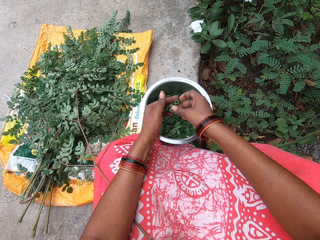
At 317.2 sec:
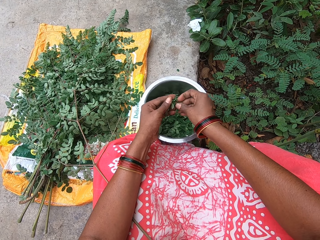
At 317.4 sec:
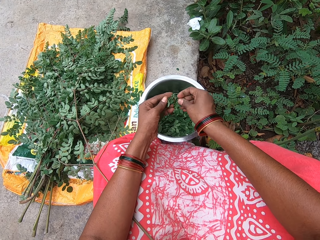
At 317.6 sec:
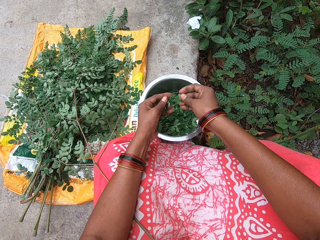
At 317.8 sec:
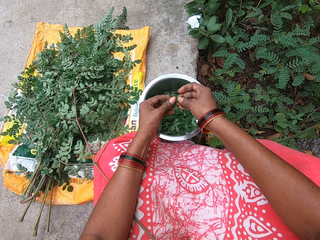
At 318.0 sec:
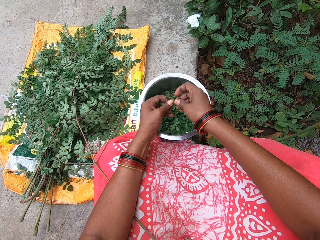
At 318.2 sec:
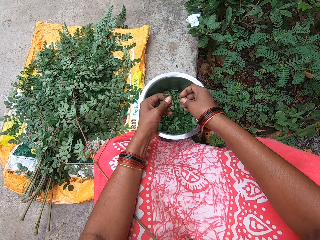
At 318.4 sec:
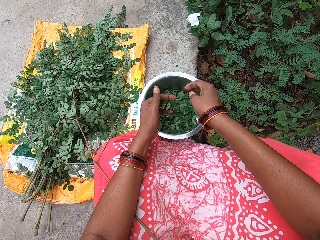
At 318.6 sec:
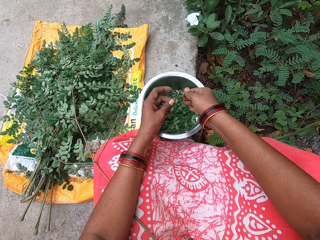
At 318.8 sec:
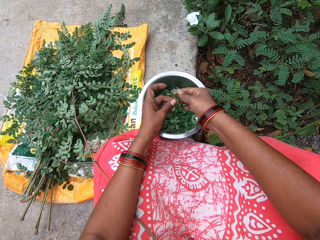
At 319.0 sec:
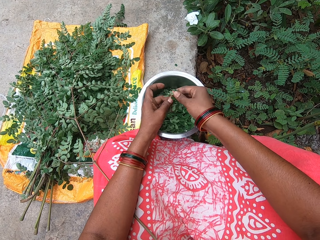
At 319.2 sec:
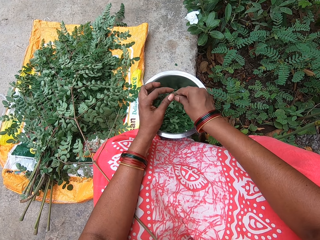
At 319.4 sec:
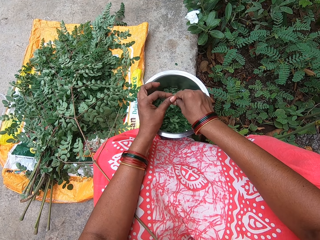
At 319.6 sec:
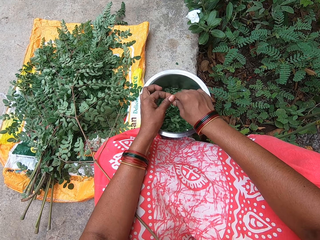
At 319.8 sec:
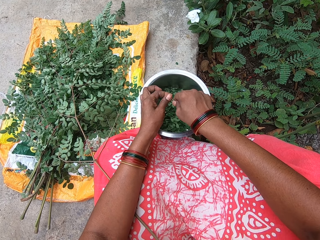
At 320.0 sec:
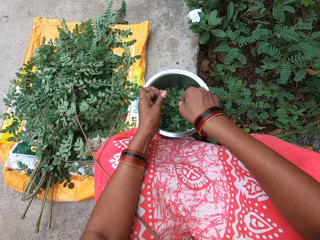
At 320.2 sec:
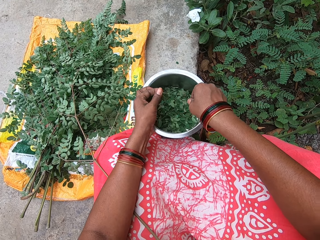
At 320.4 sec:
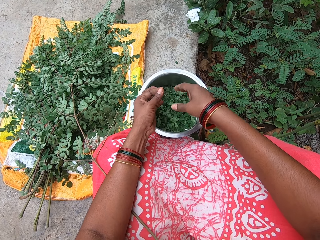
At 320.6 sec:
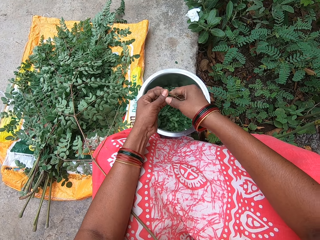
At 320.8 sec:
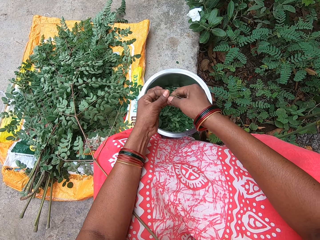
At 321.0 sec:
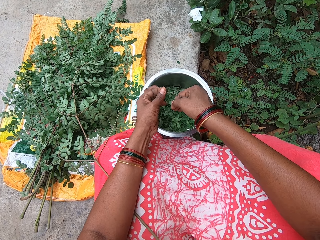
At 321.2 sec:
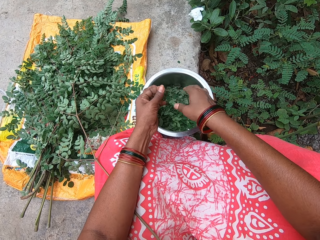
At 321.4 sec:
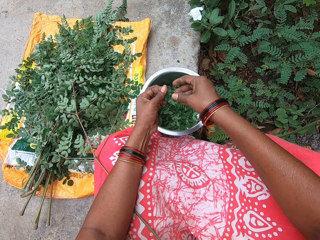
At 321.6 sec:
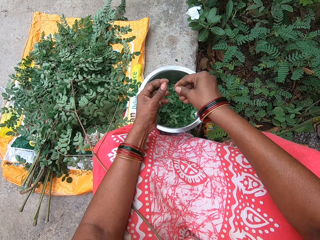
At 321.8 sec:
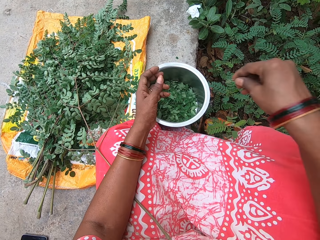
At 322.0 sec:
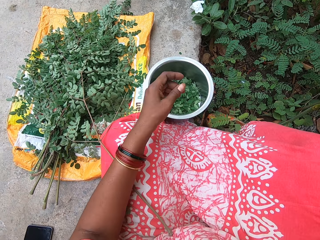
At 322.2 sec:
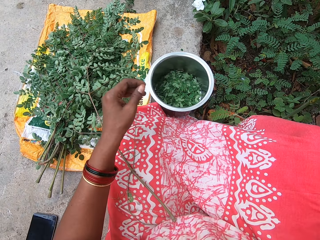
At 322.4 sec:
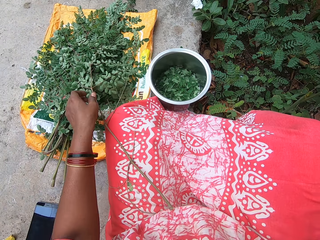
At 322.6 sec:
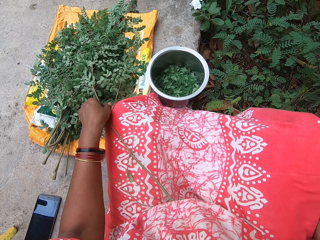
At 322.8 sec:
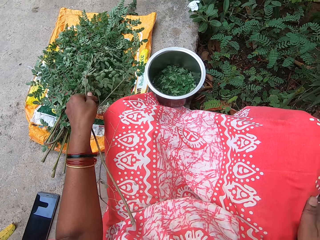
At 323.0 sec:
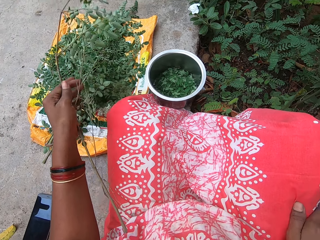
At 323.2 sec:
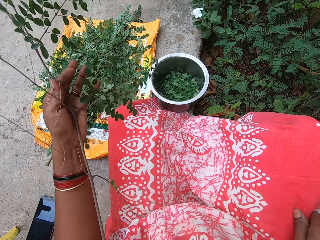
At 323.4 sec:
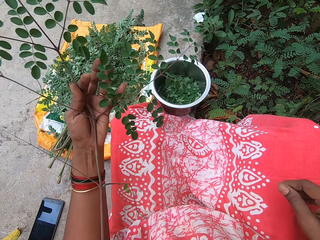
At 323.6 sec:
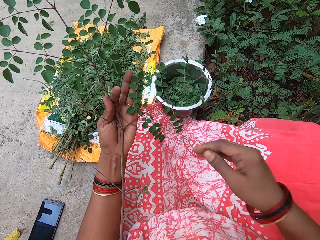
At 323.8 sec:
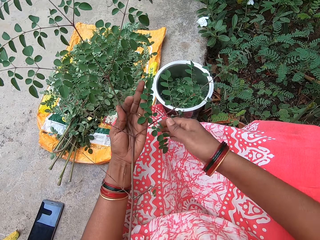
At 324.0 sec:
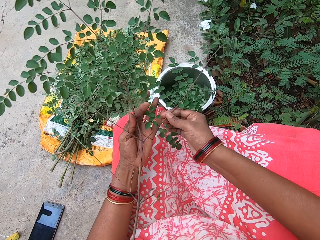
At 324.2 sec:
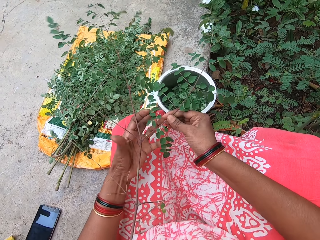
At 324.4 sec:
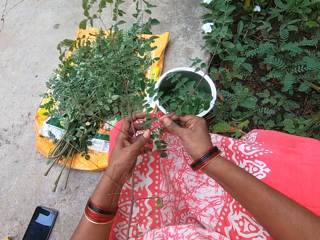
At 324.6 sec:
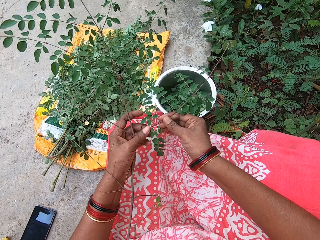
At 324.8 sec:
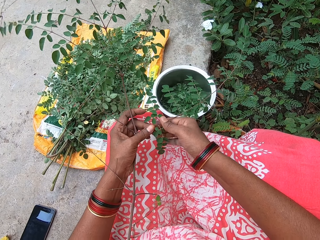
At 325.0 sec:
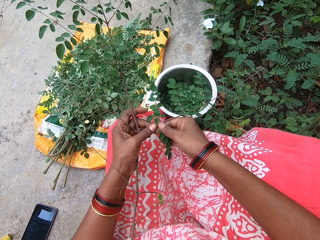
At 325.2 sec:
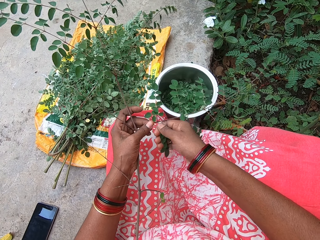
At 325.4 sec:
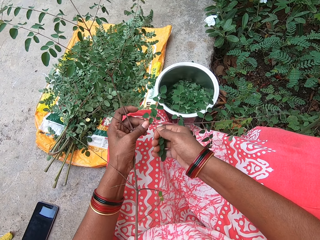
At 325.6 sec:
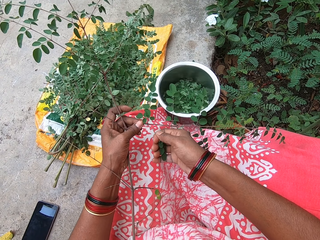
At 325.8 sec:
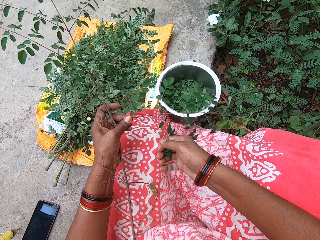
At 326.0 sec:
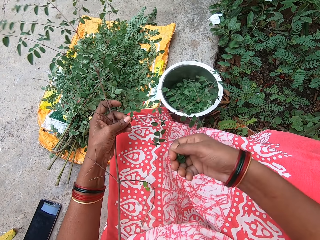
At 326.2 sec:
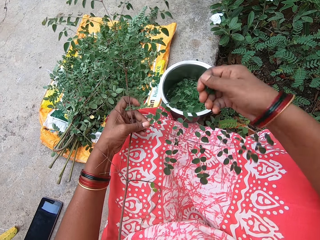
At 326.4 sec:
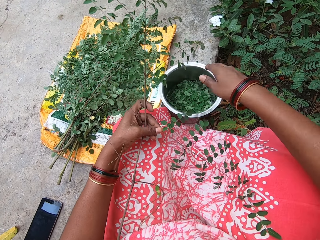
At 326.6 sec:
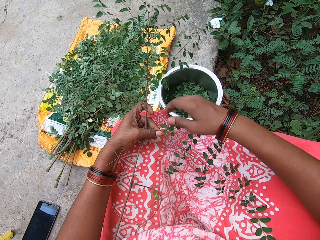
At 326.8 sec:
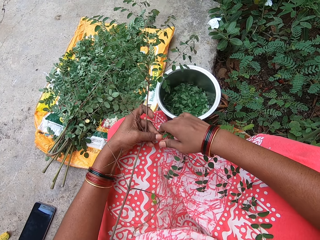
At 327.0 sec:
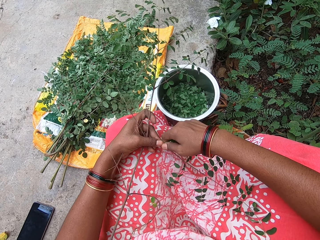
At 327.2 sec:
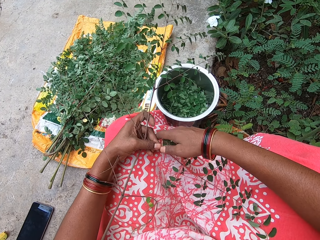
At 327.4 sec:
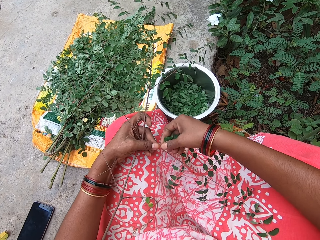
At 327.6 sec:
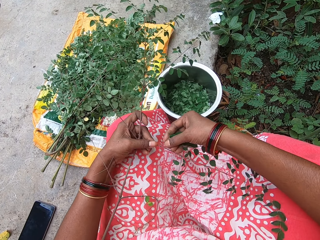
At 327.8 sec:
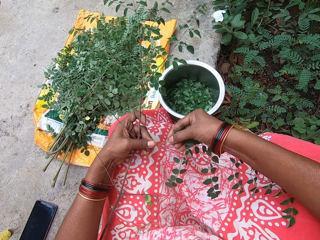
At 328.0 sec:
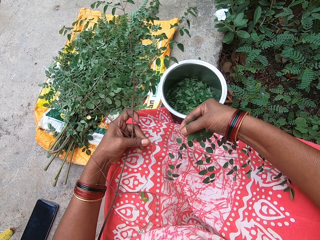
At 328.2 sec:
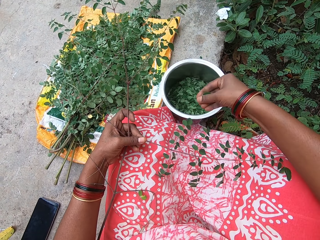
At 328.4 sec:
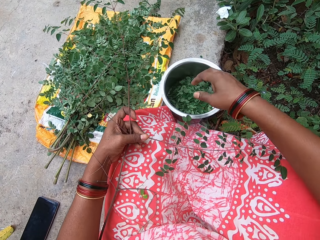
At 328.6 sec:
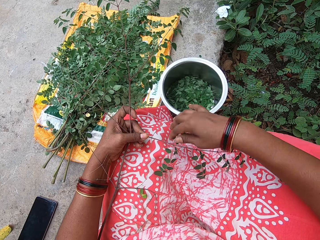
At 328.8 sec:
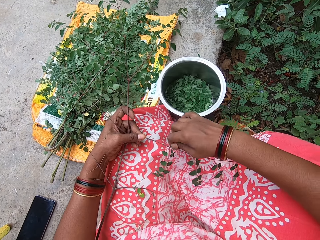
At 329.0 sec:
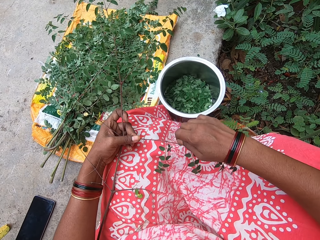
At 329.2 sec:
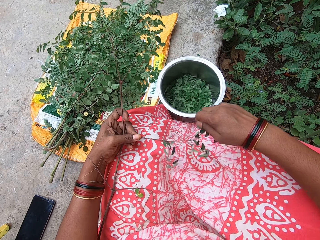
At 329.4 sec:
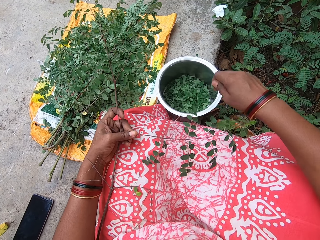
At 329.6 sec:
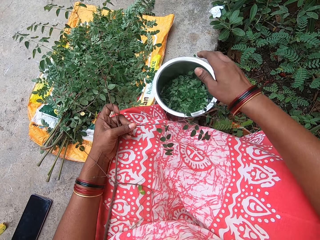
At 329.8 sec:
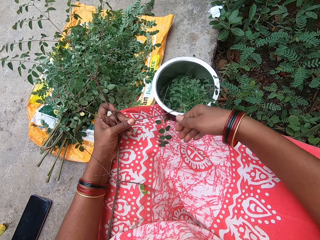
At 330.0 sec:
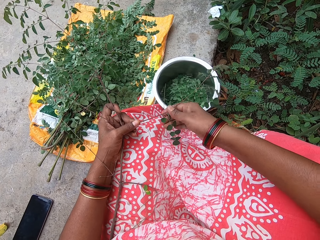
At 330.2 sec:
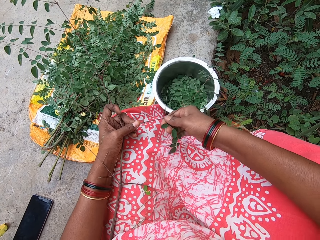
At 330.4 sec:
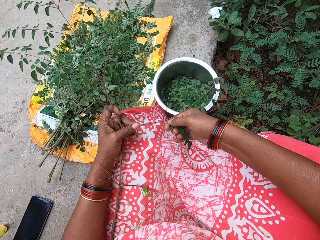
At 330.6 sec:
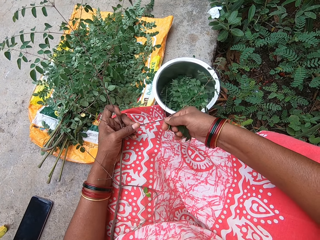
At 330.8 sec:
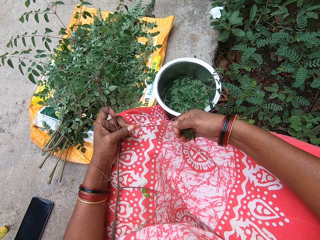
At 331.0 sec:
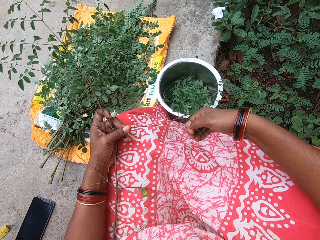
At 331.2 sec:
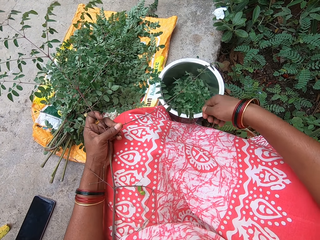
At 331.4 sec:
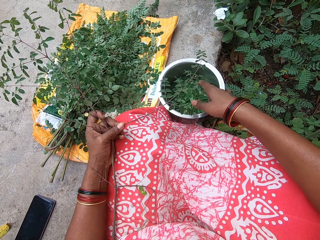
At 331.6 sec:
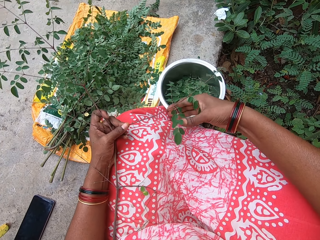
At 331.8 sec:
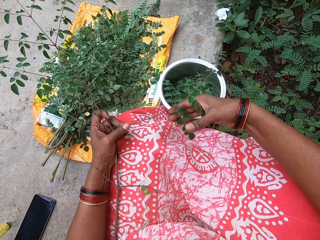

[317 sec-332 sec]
The camera wearer throws the stem. She carries the vegetable on a sack with her left hand. She picks the vegetable stem. She removes the vegetables from the stick with her right hand. She puts the vegetable in her right hand into the plate. She removes the vegetables from the stick with her right hand. She puts the vegetable in her right hand into the plate. She removes the vegetables from the stick with her right hand.

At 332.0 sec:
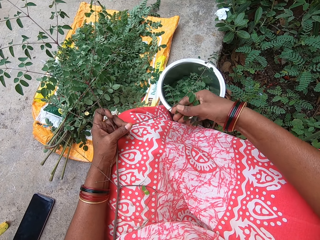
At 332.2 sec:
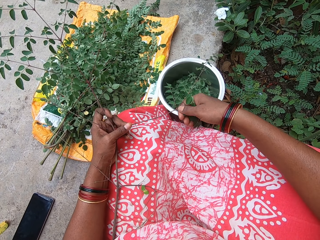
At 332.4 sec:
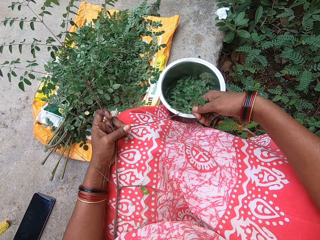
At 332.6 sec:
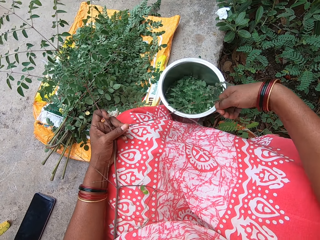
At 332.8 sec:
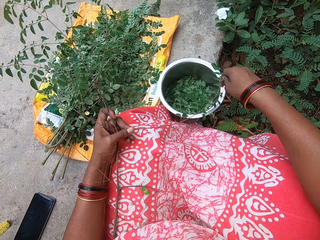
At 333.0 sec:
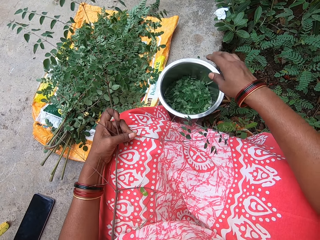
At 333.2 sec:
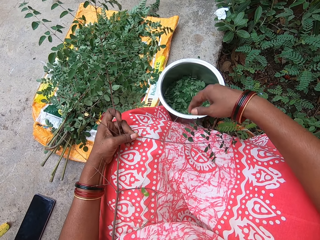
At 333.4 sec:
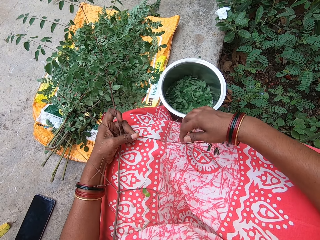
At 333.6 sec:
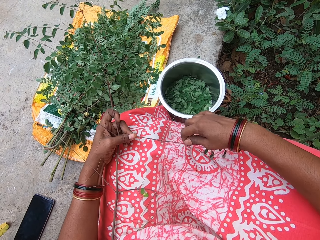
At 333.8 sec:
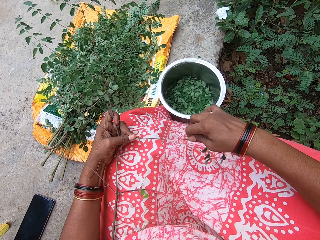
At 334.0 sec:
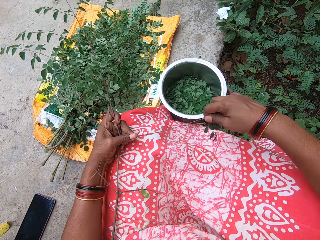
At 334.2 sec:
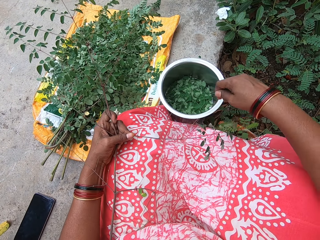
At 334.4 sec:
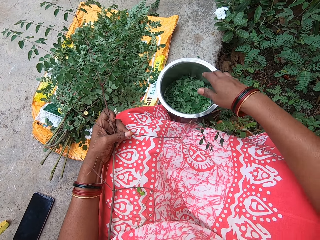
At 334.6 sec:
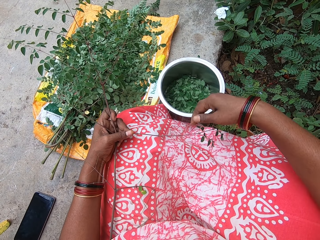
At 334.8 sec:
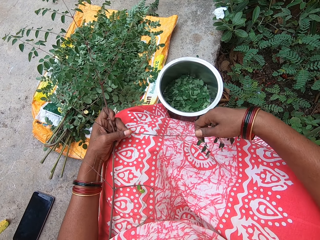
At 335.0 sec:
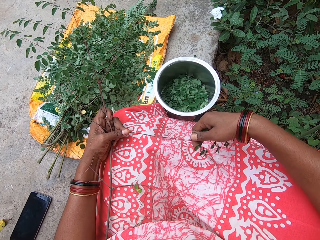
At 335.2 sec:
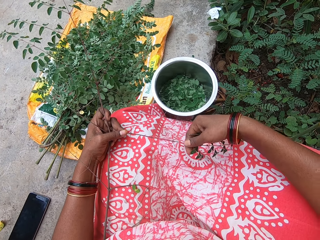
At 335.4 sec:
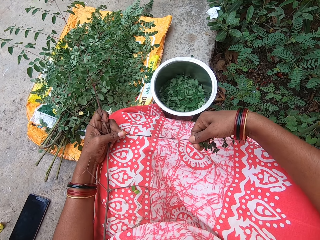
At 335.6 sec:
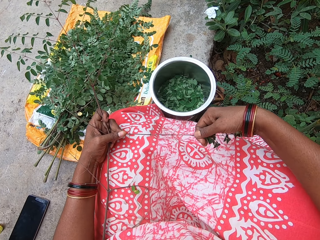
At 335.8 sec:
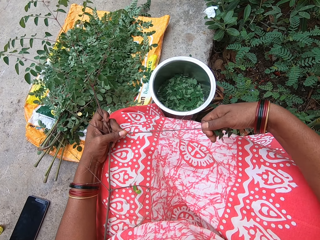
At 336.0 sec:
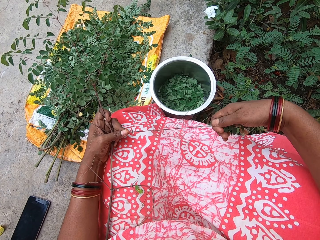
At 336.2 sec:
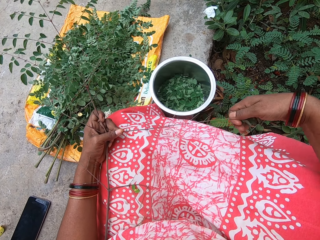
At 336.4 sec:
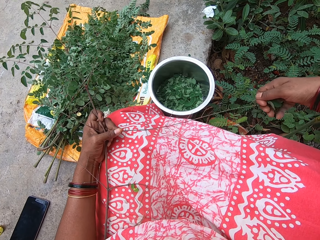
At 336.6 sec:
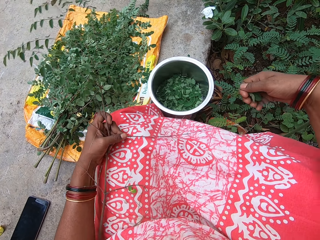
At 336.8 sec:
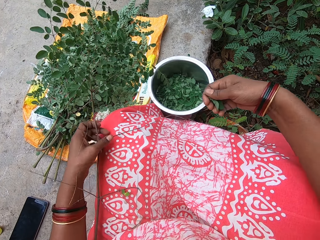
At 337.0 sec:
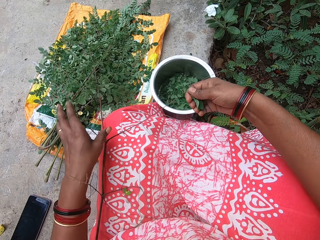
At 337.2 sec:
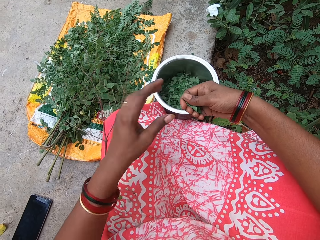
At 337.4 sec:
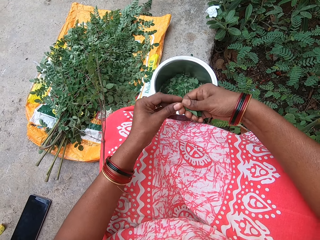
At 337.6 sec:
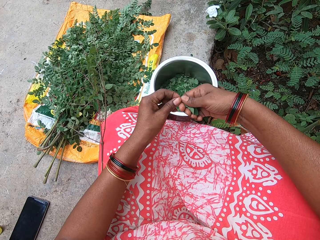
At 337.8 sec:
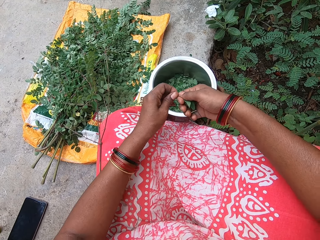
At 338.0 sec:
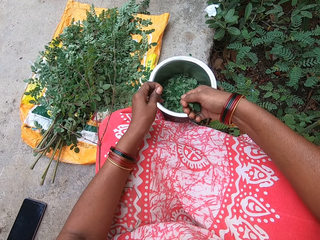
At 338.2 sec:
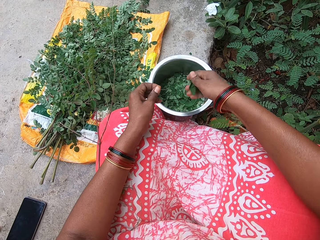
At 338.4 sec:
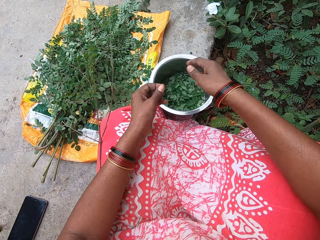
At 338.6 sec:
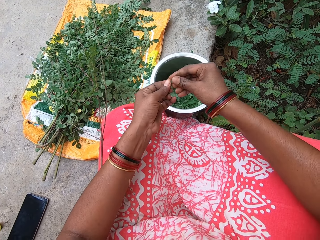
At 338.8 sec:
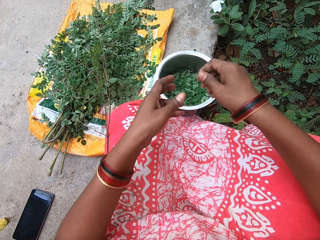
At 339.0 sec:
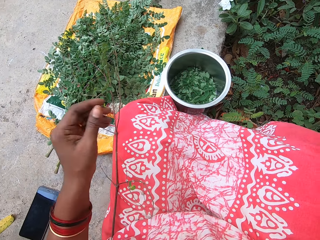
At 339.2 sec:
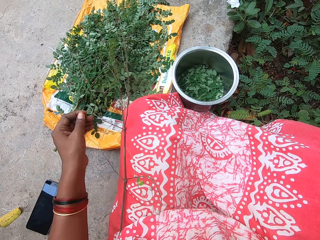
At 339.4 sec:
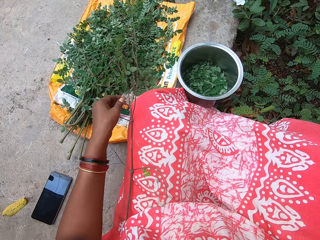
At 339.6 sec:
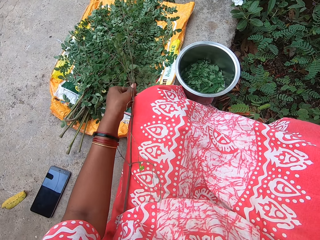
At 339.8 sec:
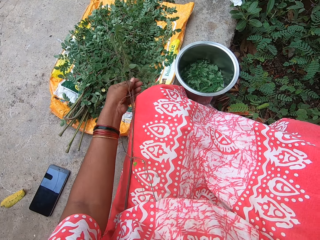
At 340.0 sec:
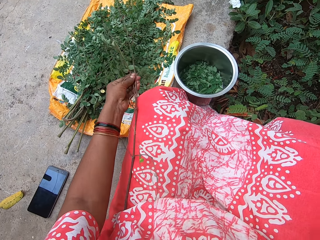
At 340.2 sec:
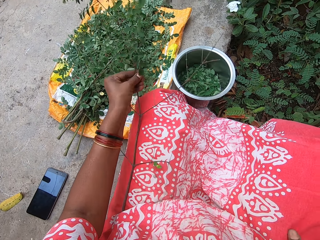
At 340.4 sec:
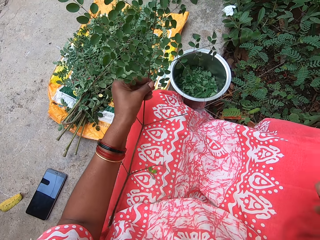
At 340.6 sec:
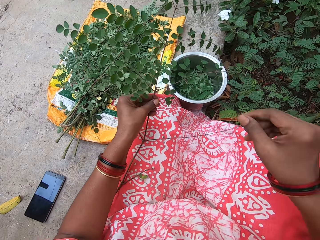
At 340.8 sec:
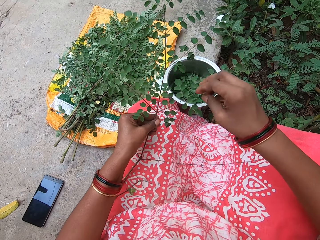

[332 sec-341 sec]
The camera wearer puts the vegetable in her right hand into the plate. She removes the vegetables from the stick with her right hand. She puts the vegetable in her right hand into the plate. She removes the vegetables from the stick with her right hand. She drops the stick in her left hand on the floor. She removes the stick in the vegetable with her left hand. She throws the stem. She carries the vegetable from the sack with her left hand.
